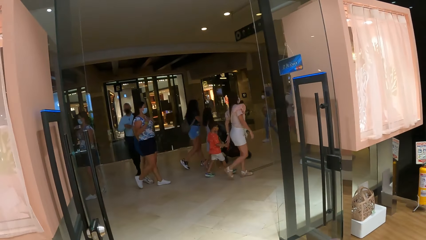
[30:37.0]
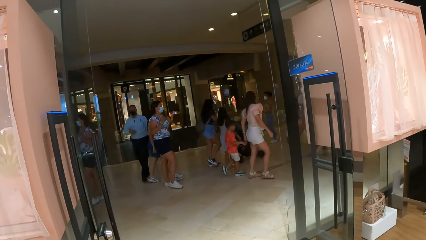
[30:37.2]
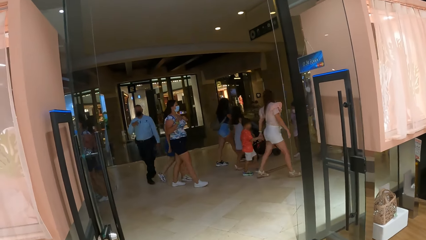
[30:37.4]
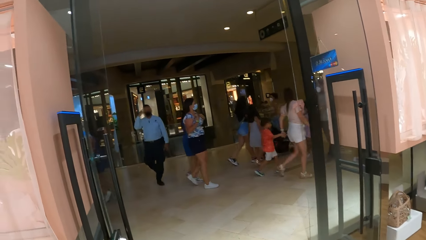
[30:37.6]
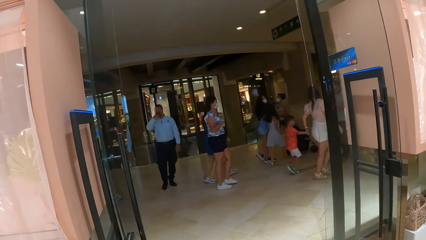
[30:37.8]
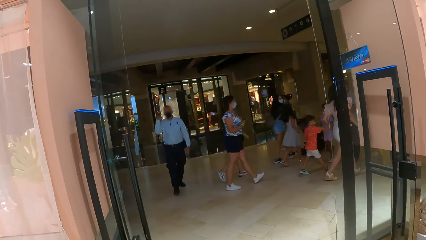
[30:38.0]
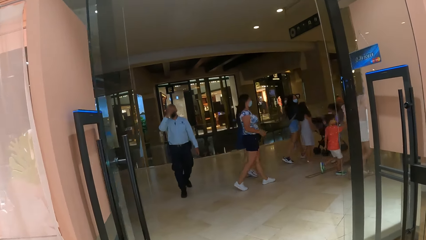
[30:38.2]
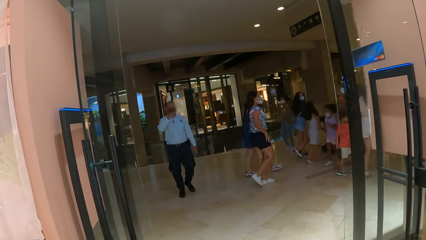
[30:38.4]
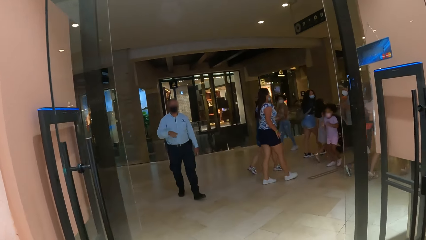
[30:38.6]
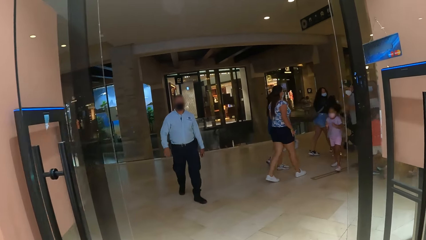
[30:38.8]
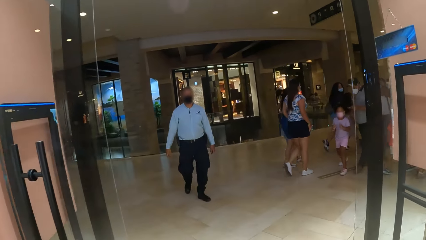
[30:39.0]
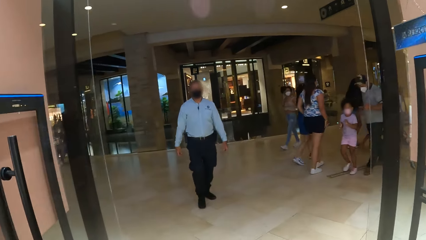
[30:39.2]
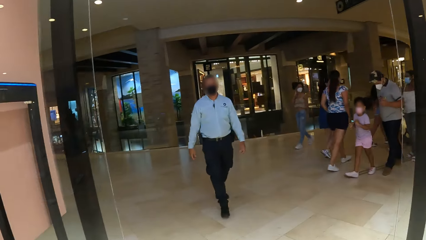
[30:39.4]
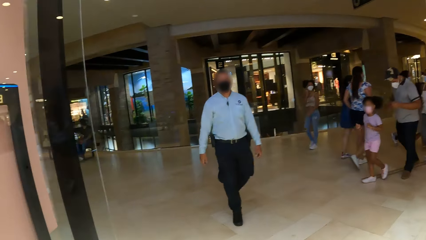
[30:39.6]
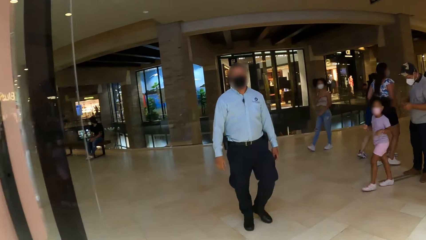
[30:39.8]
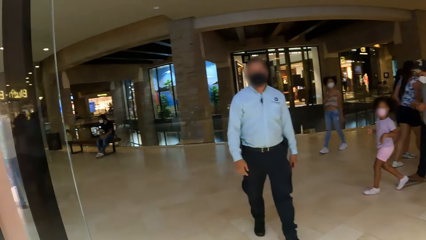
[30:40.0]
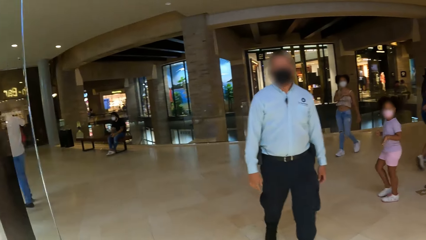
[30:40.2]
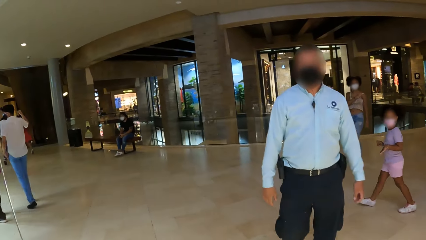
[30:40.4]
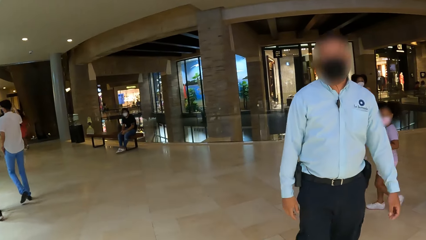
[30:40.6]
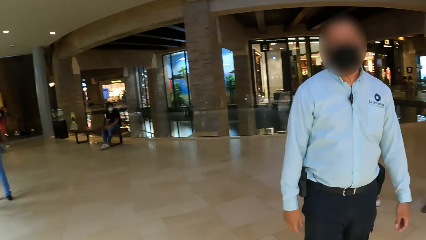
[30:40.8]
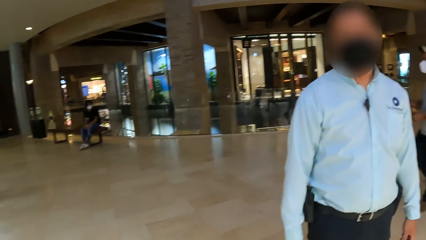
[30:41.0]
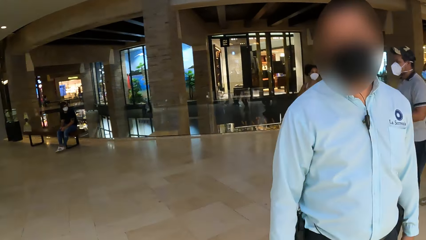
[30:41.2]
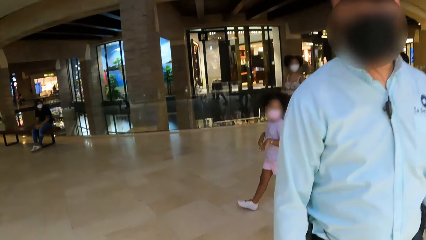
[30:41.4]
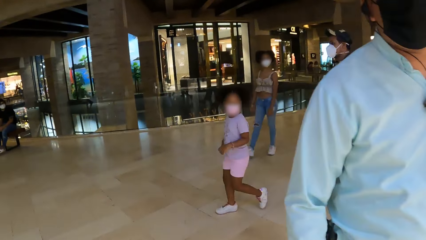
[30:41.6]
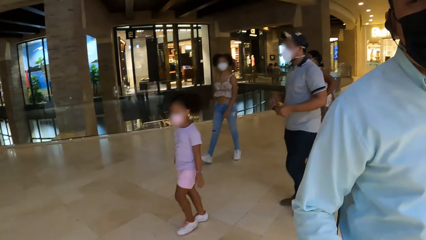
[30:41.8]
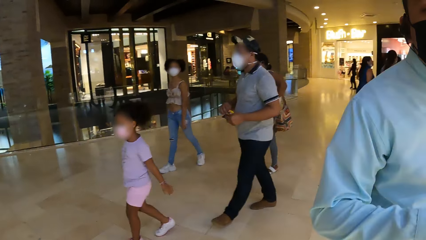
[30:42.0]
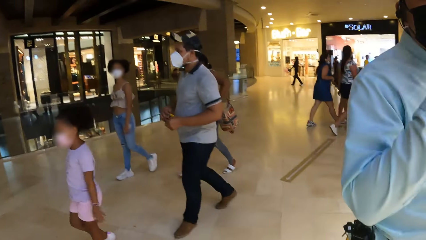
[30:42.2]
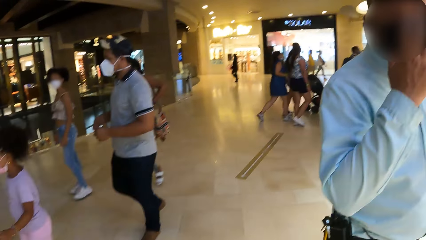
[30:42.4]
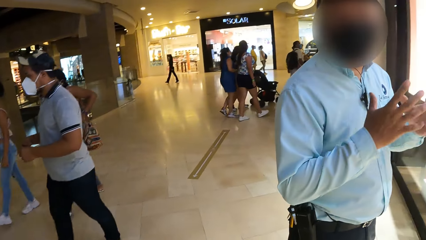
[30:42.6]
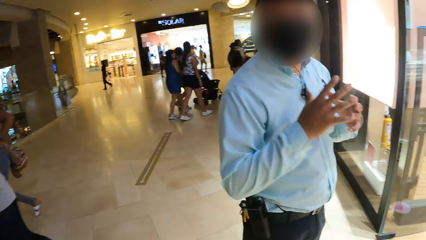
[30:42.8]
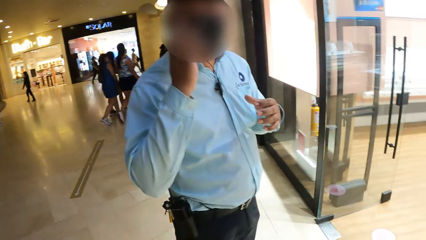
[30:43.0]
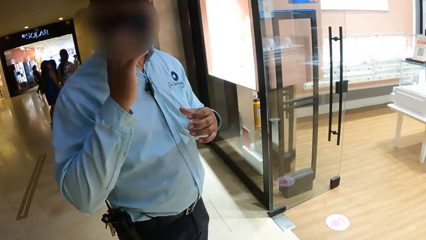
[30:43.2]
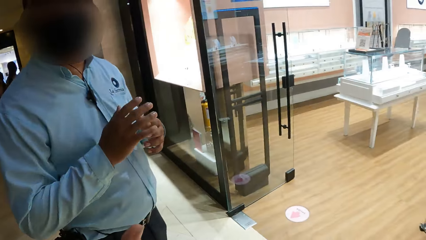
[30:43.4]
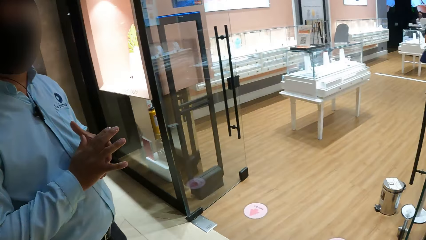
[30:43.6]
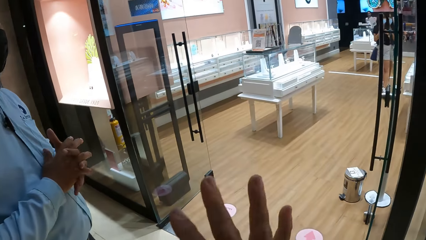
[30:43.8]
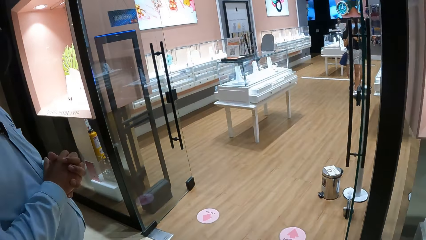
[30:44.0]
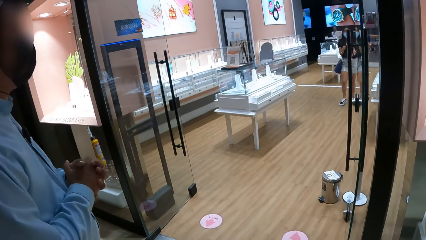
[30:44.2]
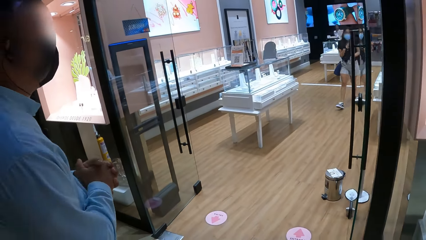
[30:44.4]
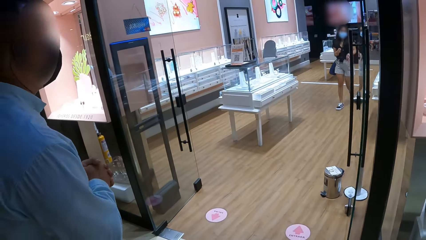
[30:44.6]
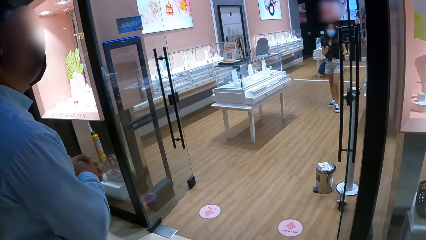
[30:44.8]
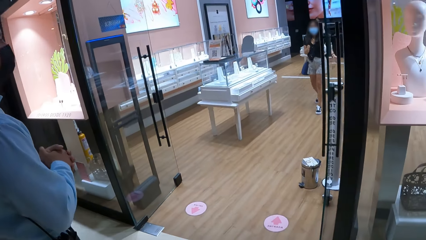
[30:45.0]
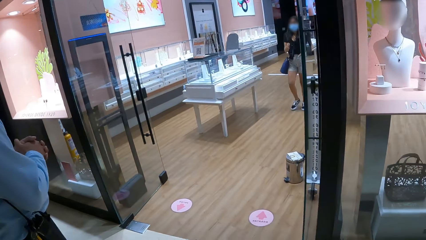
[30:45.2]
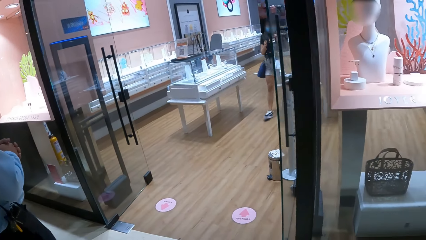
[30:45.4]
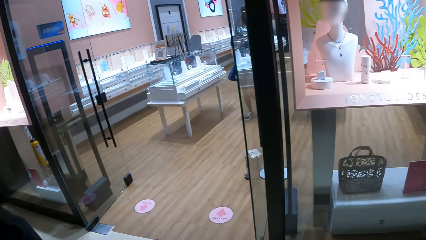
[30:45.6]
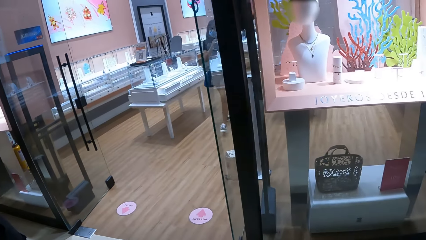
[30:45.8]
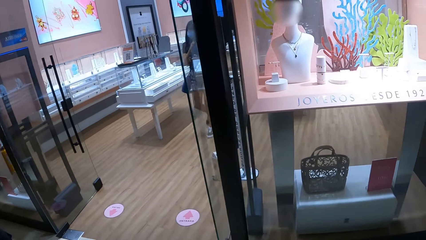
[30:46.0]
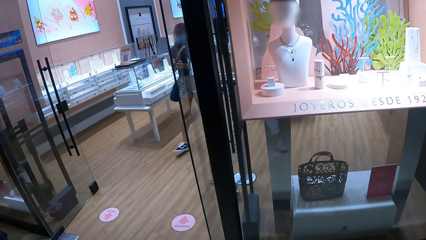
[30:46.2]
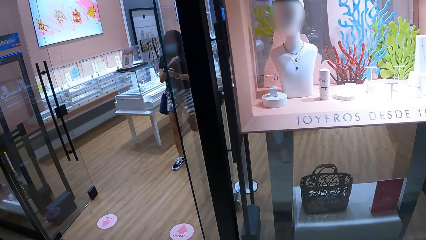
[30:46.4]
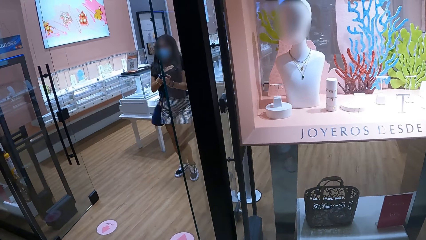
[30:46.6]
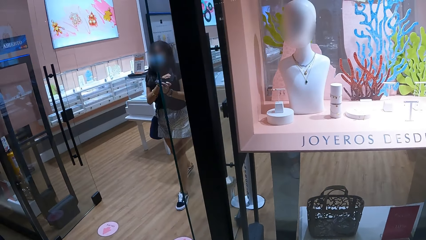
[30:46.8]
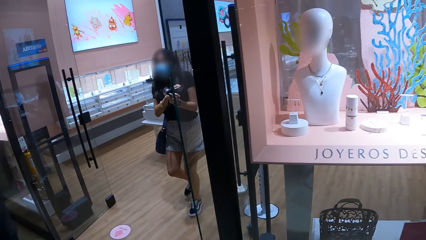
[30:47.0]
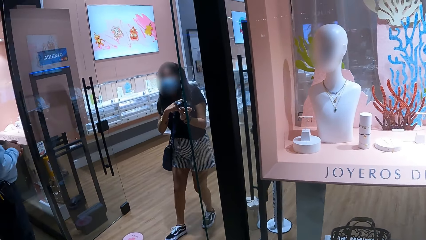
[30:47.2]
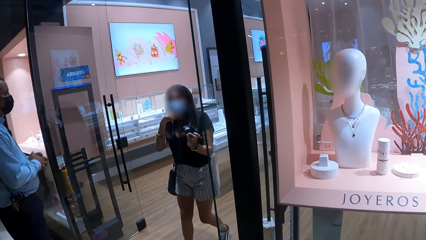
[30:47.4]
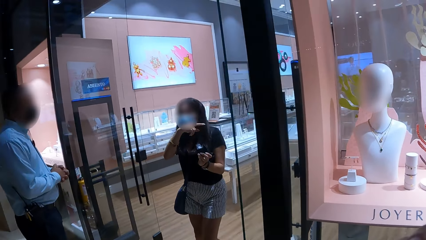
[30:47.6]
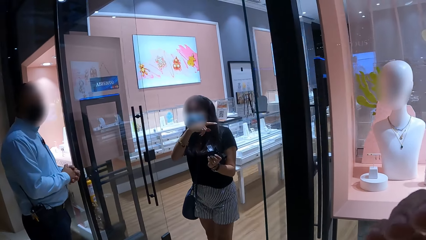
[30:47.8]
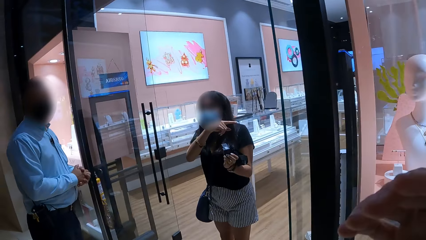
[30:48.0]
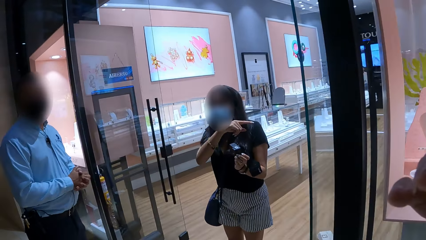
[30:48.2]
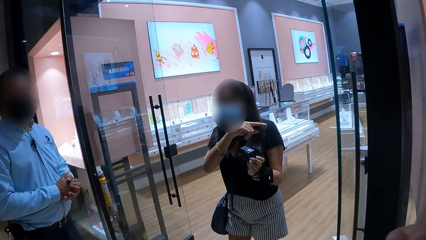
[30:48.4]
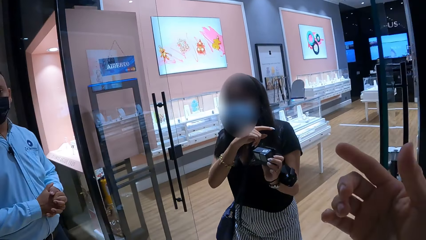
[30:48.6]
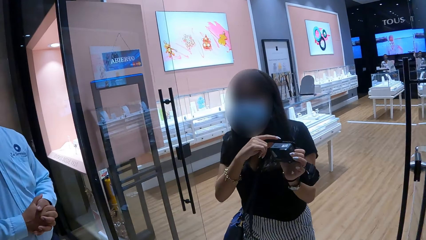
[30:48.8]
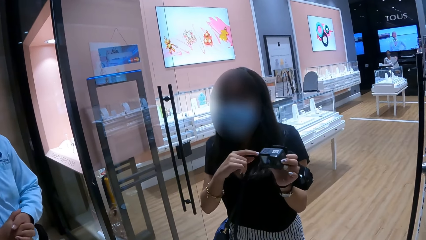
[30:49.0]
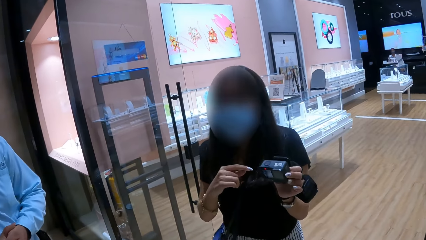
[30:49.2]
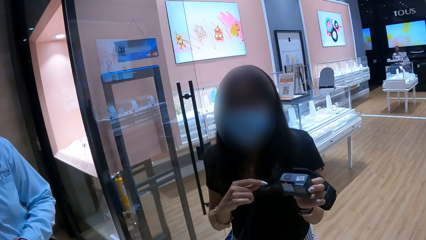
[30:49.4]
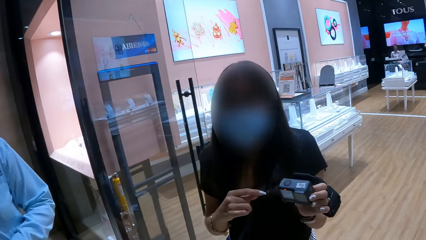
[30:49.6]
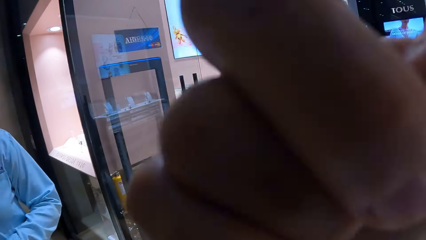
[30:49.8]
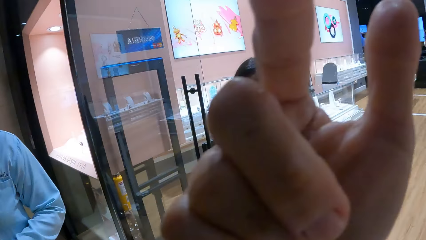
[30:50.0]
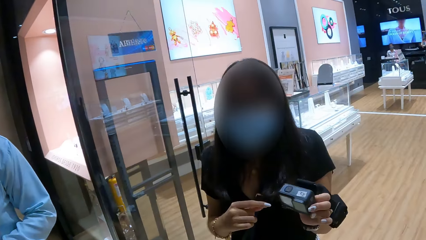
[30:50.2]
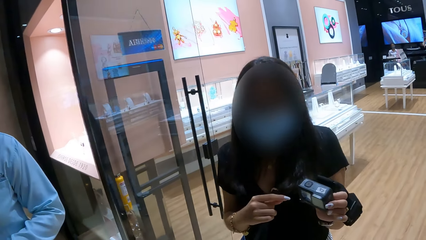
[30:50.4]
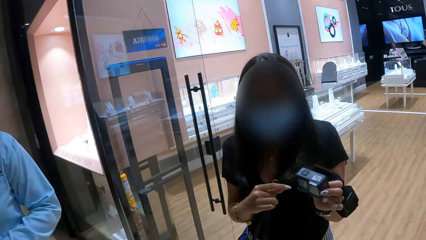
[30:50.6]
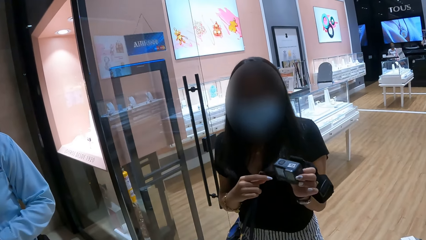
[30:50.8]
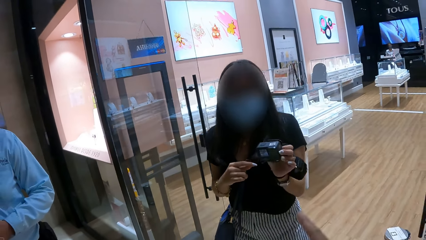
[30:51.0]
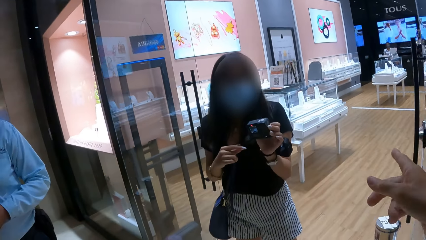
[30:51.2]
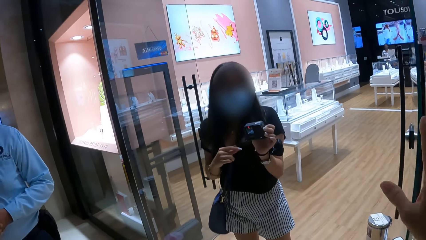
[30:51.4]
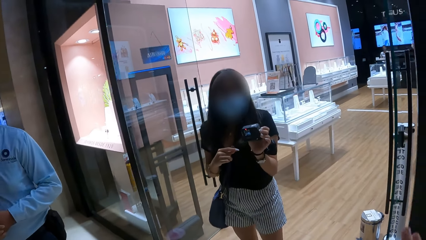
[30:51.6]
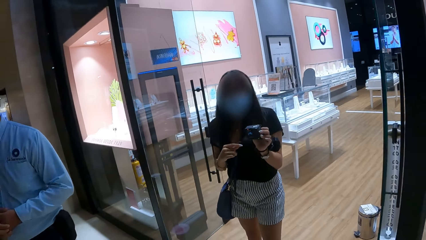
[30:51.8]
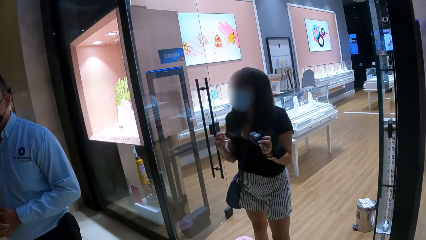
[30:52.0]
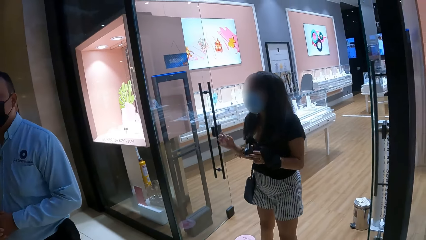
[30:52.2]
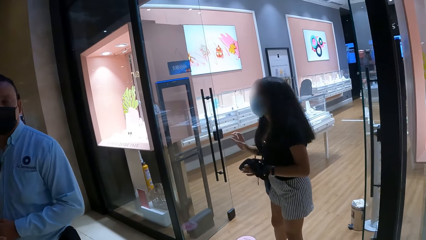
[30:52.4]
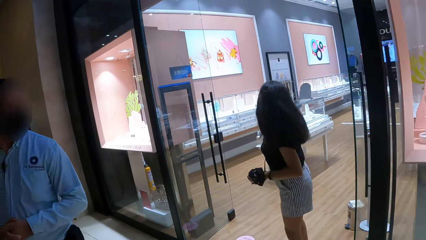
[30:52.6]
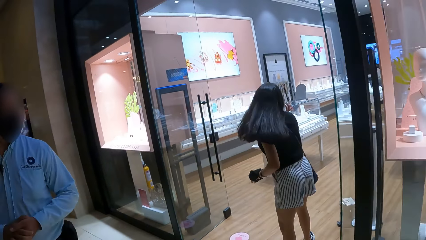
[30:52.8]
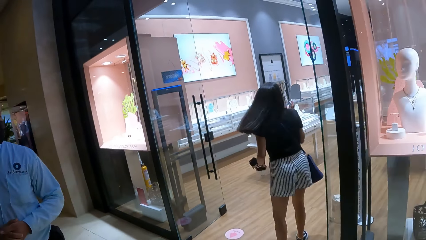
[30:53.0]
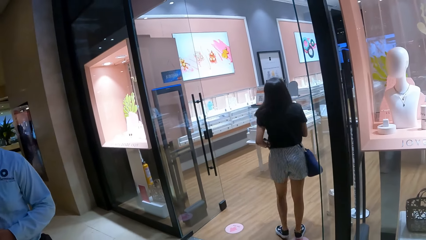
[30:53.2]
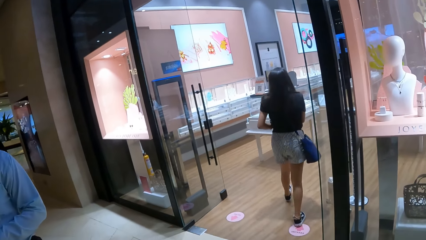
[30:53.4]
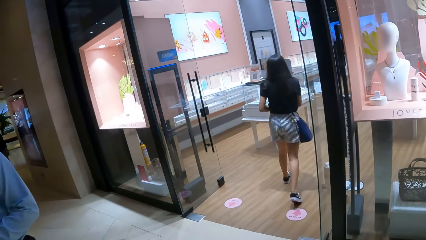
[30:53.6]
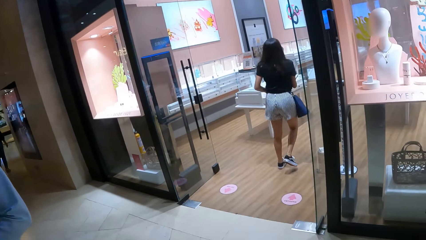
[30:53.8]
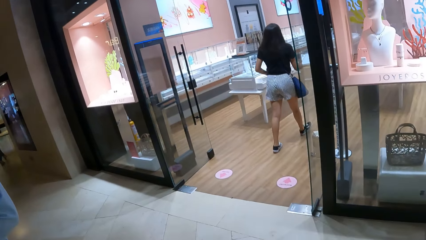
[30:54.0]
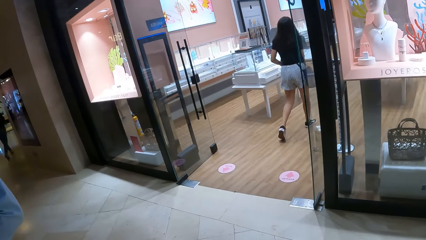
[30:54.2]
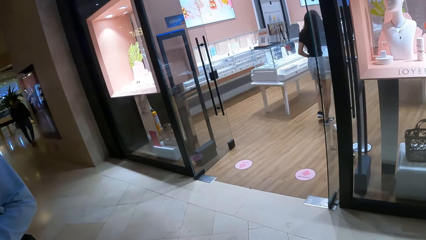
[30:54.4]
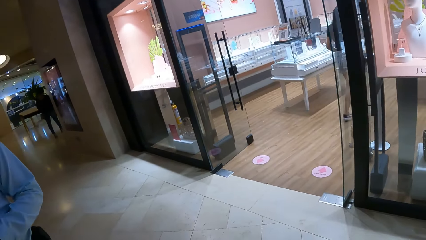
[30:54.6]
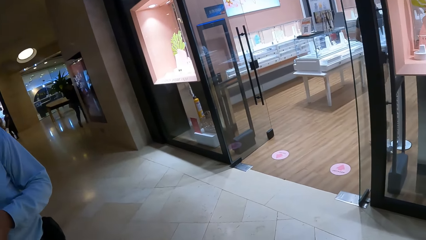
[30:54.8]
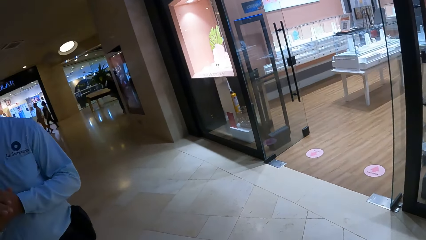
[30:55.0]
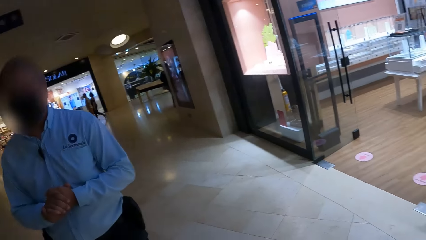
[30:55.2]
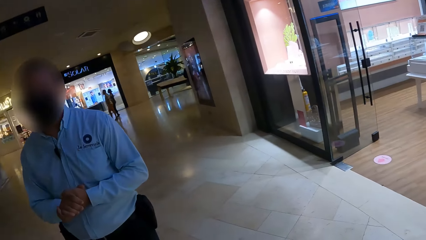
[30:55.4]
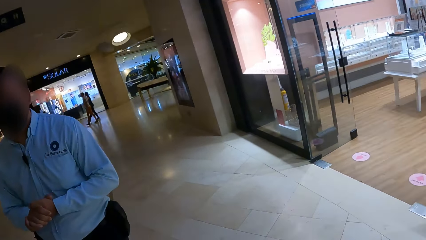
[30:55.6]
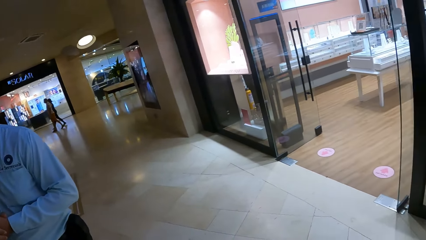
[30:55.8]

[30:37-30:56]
A man talks to the camera wearer. The man waves at the camera wearer. The man speaks to the camera wearer. A woman walks towards the man and the camera wearer. The woman talks to the camera wearer and the man. The woman points out with her right hand finger. The camera wearer moves the right hand. They talk to the woman. The woman walks in the shop.
